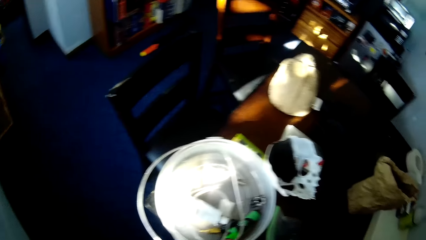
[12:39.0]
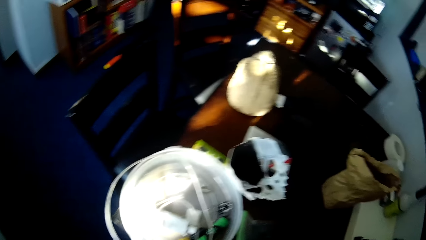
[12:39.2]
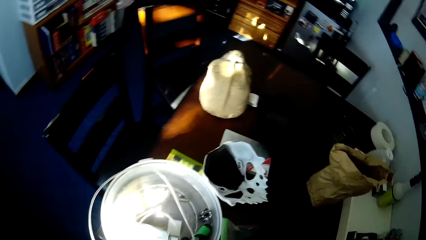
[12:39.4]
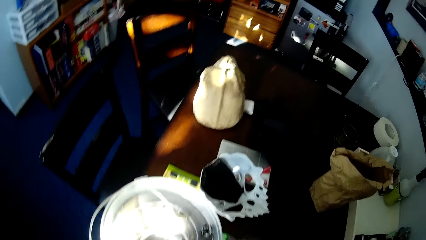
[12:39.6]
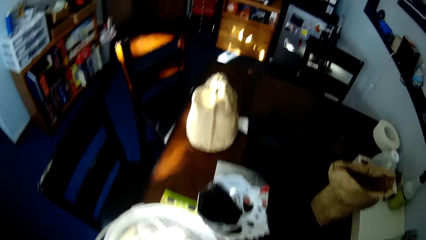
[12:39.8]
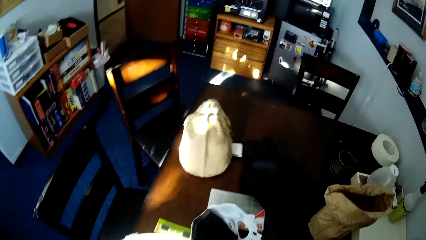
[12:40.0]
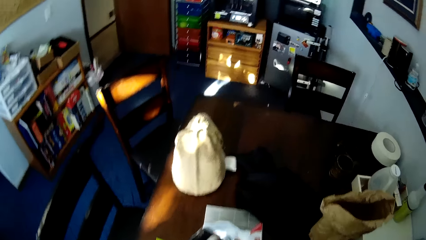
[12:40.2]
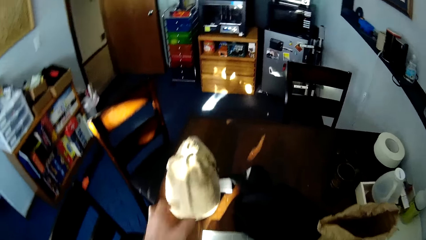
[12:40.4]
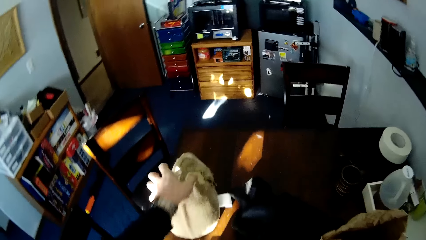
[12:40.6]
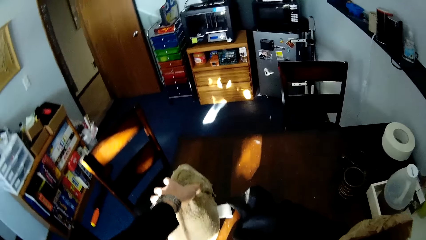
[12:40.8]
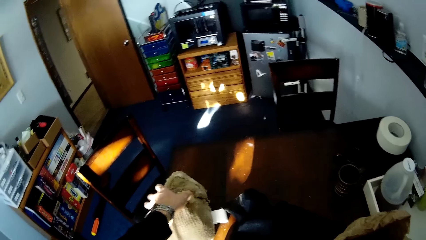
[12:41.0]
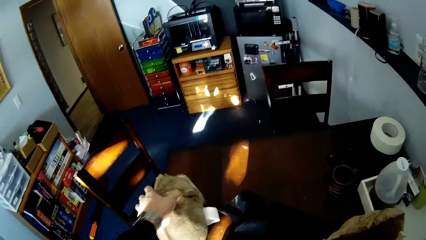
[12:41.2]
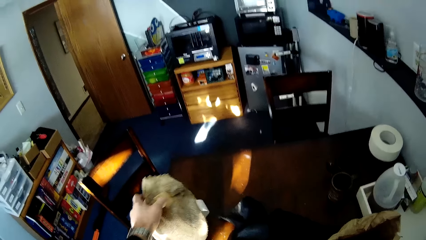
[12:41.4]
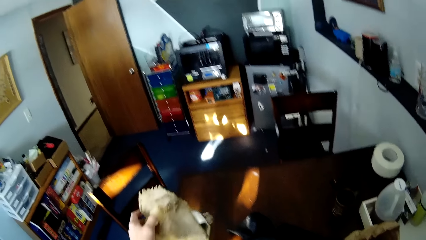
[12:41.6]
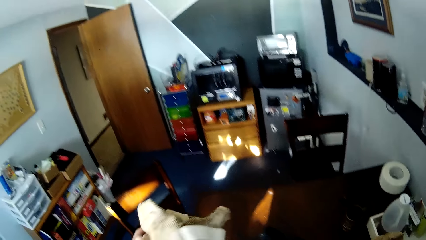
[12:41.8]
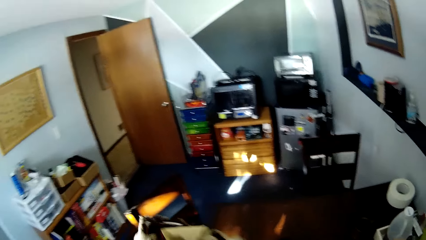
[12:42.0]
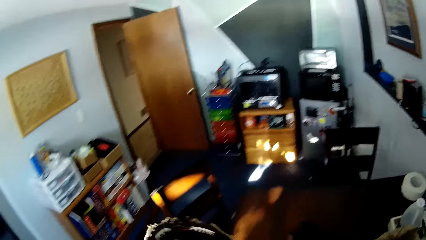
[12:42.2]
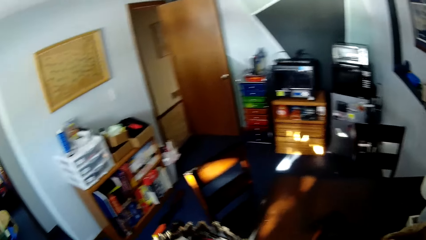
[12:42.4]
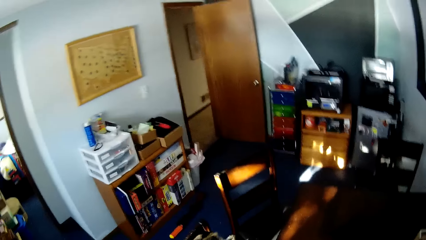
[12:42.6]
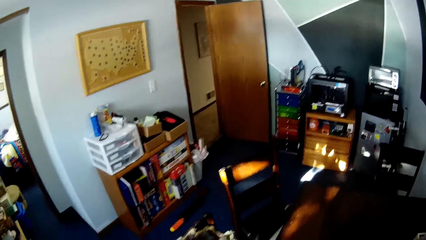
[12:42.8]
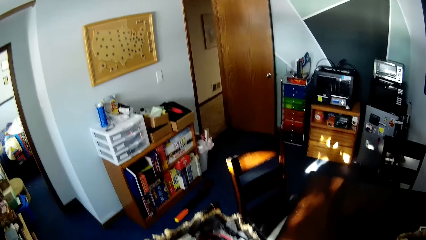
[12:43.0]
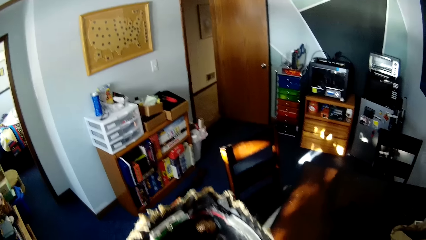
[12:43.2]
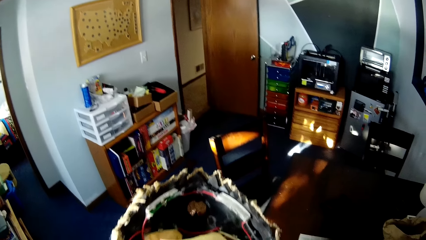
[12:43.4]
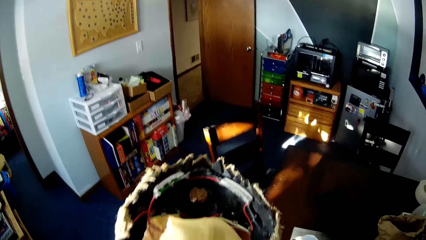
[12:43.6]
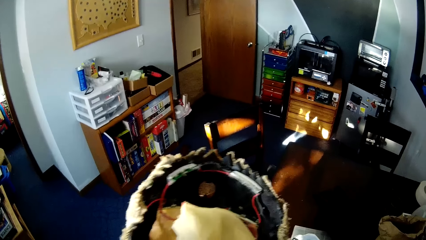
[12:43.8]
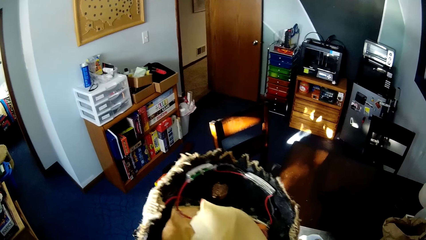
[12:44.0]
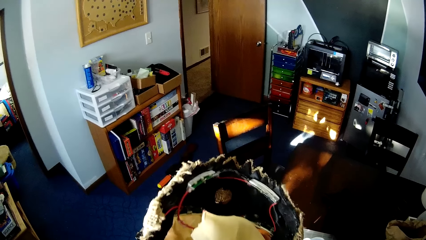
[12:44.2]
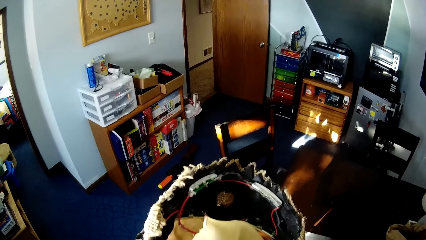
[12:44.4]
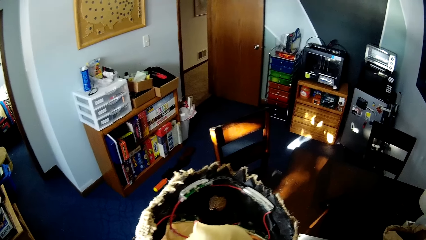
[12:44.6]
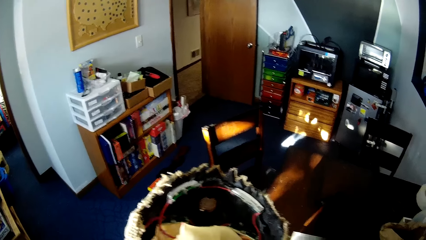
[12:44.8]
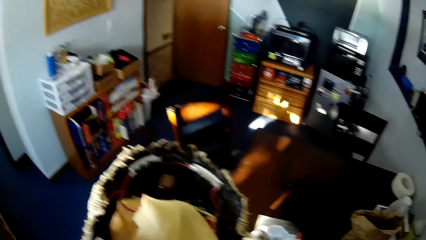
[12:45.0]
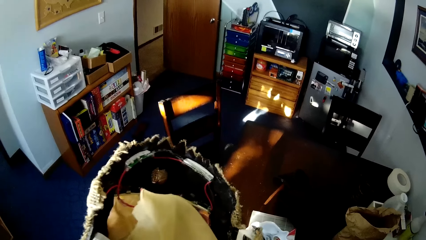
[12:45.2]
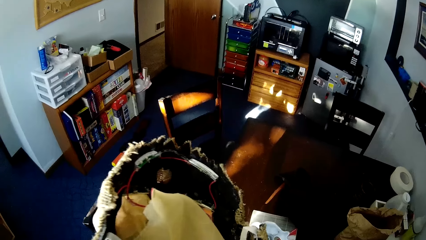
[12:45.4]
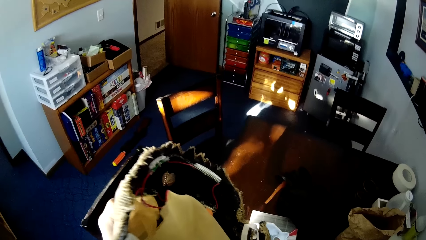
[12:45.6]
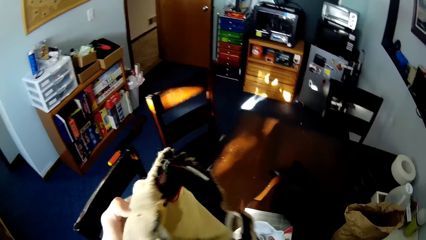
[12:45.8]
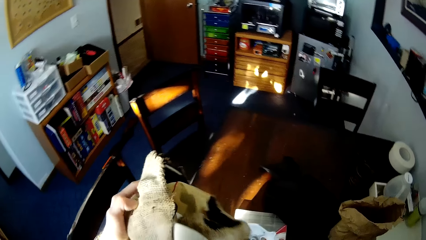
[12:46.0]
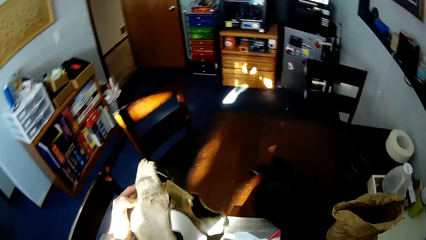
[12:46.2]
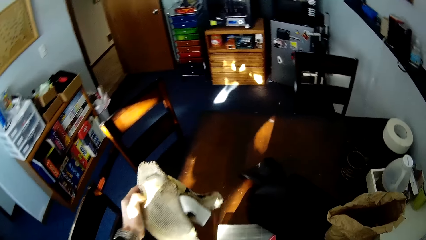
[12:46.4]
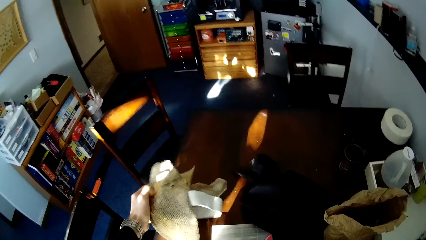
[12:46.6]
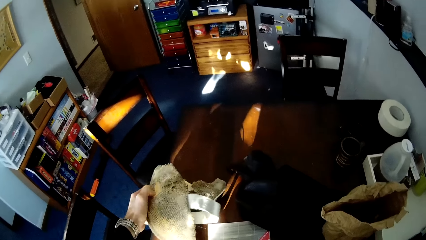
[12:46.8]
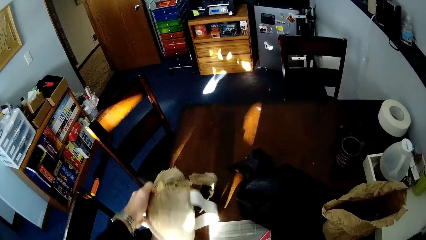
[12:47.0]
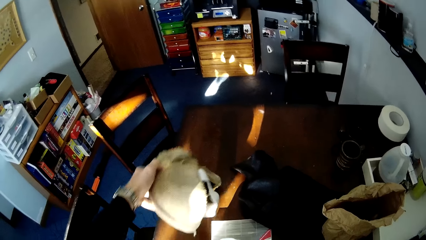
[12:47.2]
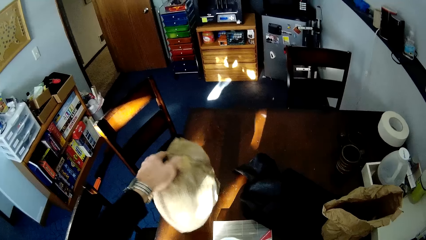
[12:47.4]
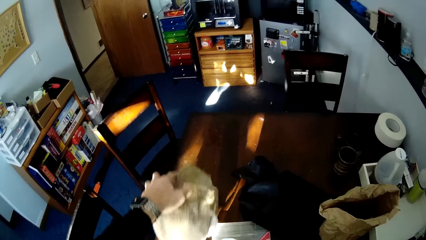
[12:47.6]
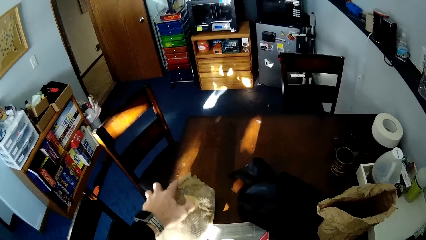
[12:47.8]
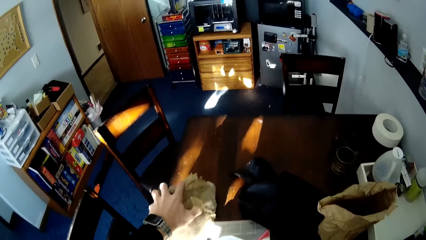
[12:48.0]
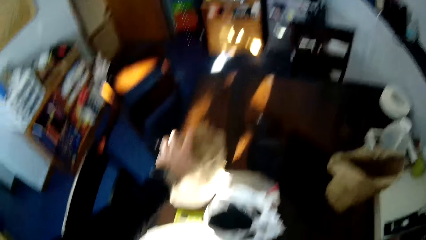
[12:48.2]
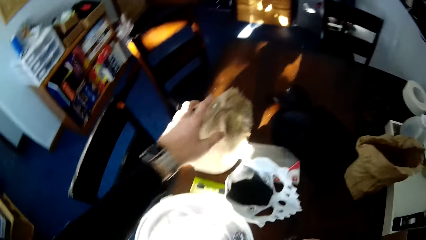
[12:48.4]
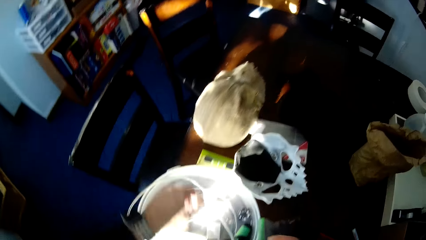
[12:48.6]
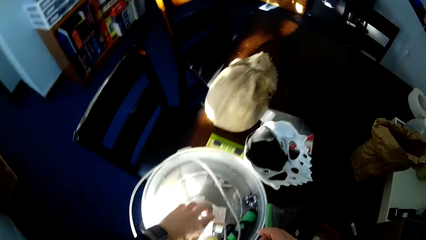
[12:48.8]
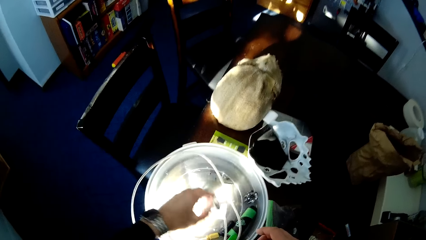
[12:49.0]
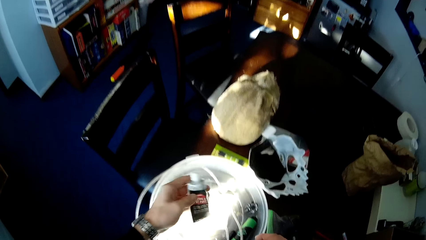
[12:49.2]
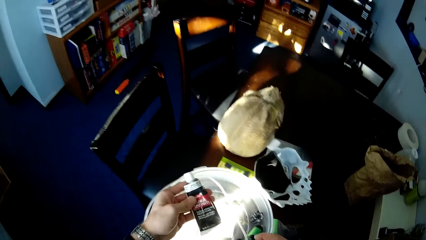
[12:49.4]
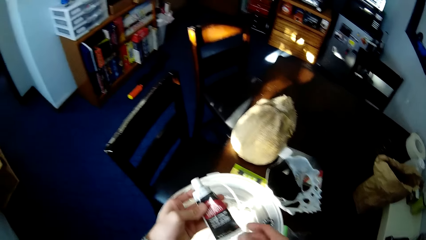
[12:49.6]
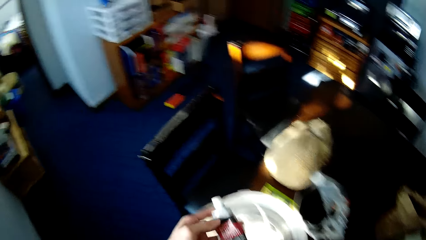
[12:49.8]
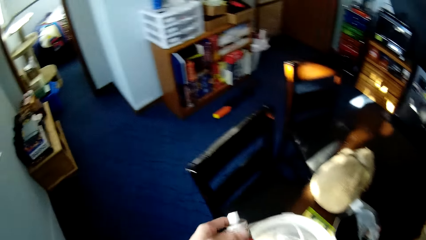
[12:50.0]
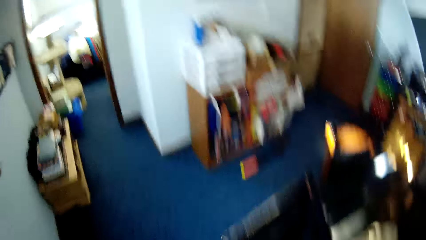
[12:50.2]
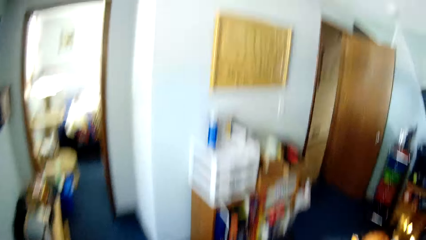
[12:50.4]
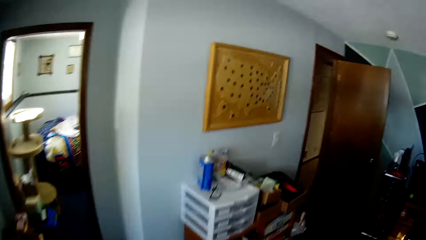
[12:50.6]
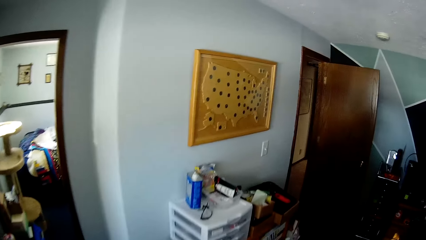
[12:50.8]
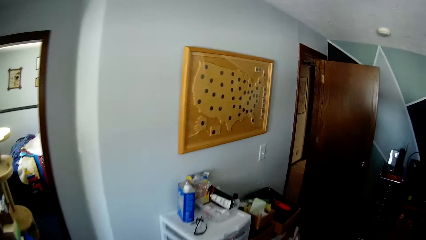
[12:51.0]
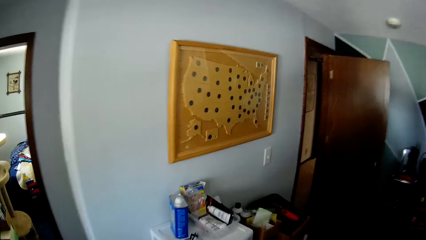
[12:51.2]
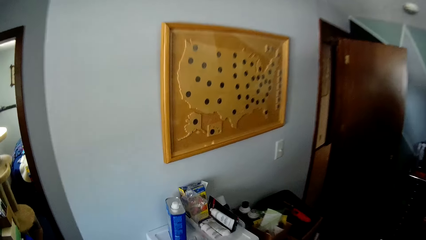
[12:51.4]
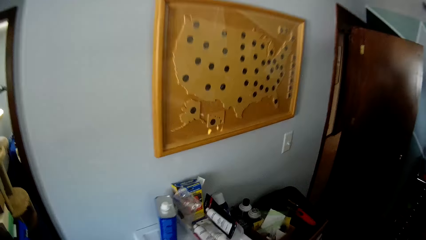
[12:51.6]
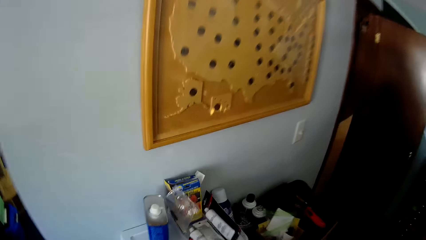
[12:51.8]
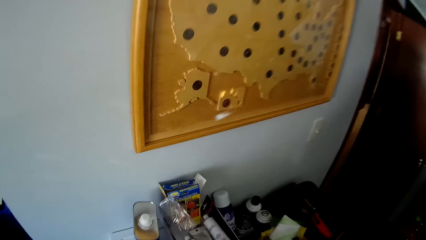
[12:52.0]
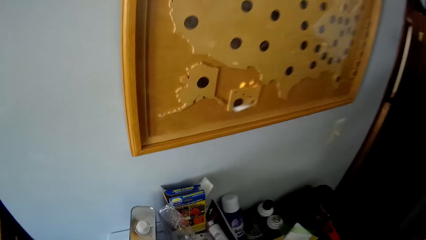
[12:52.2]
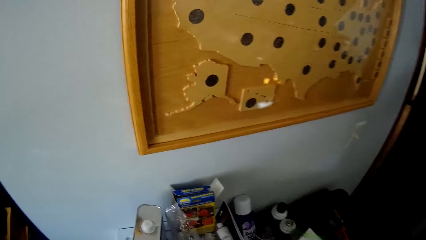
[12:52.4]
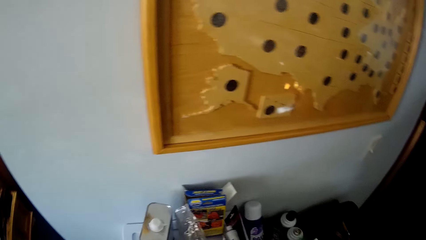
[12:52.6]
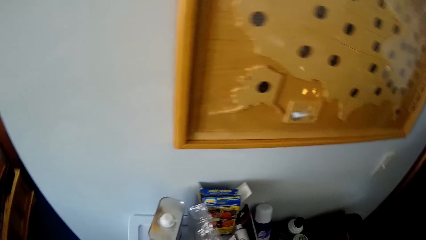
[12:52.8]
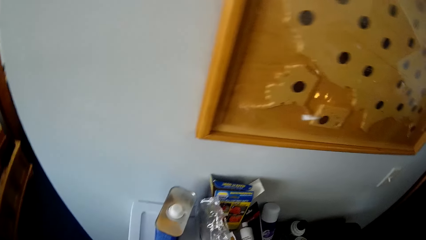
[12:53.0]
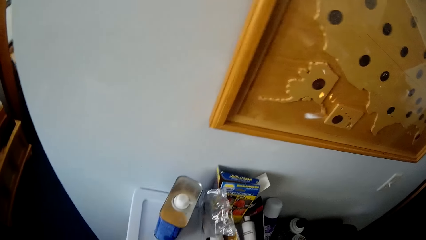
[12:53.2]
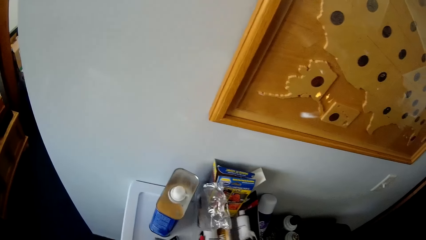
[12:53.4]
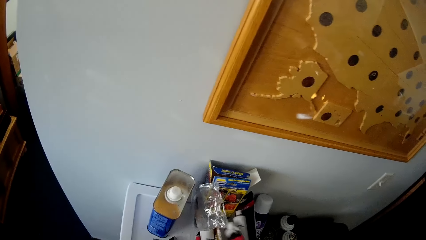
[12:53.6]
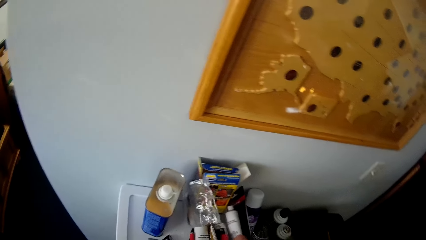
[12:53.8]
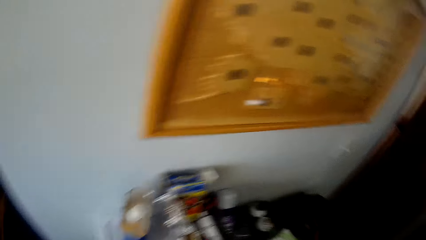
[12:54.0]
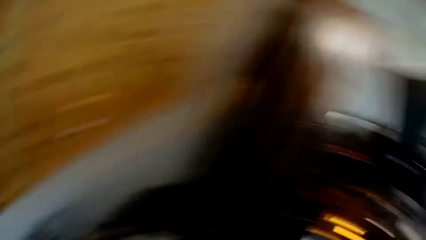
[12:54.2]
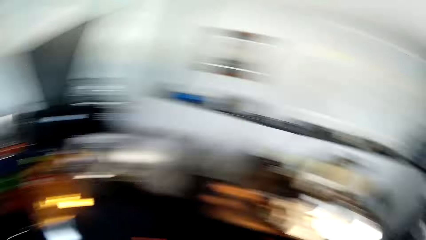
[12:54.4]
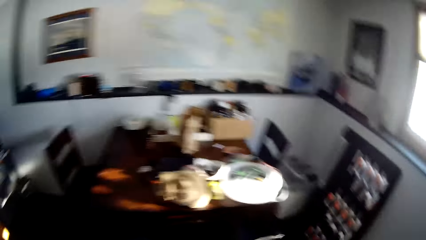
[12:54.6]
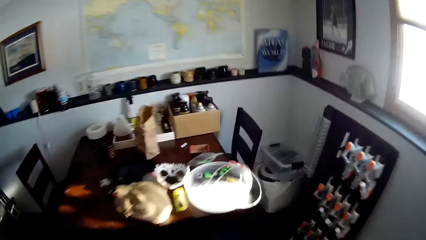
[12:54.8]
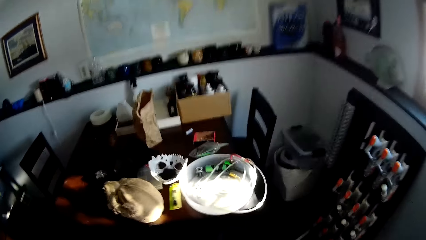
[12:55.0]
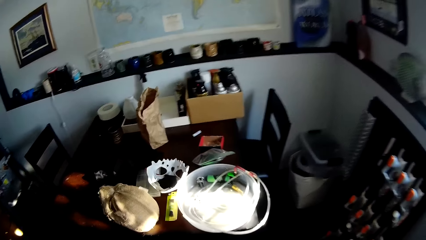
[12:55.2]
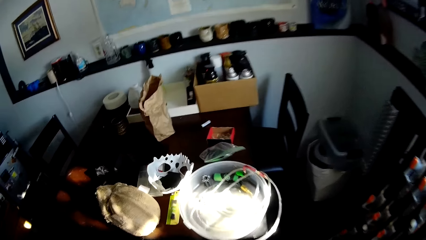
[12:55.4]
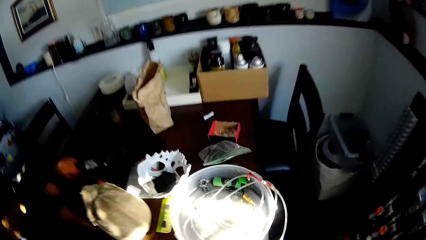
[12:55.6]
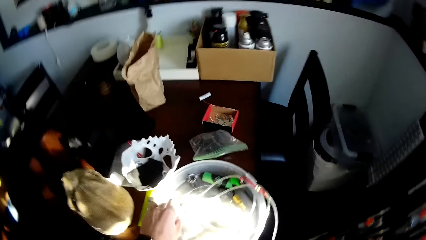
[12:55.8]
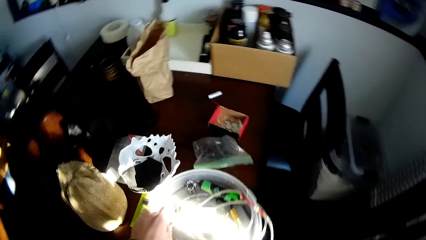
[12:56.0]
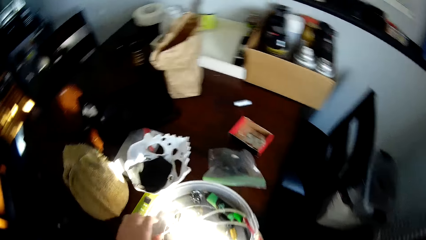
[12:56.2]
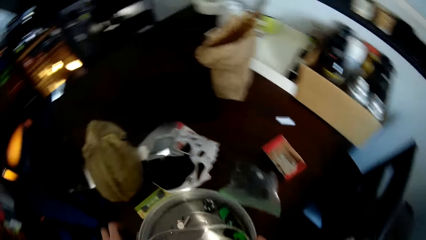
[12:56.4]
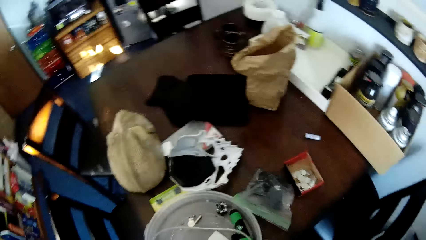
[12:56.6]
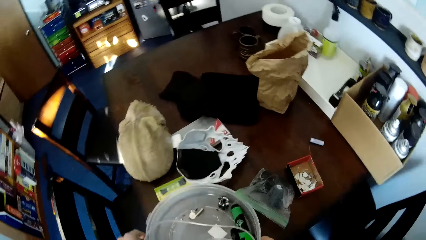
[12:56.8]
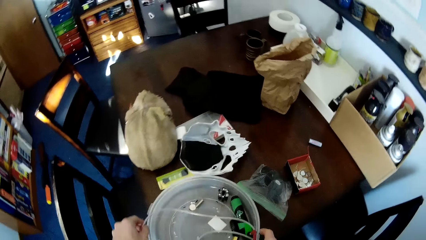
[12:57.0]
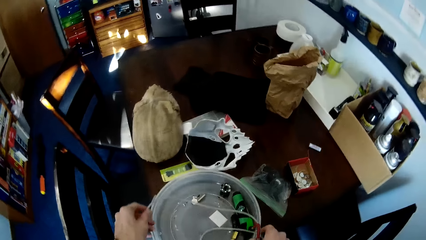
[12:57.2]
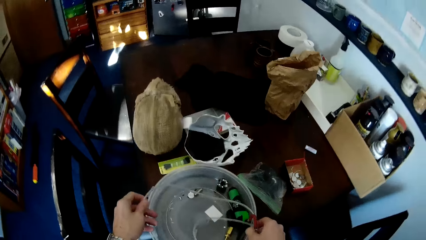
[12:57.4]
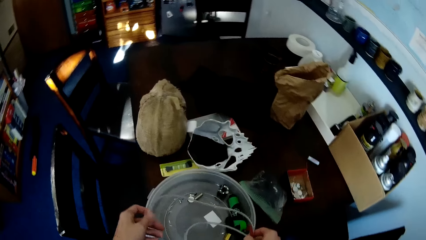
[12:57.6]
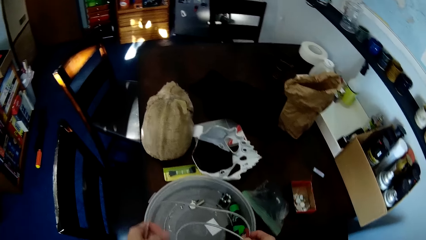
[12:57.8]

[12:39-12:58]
The camera wearer takes the mask from the table with the left hand. They drop the mask on the table. They take a tube from the white plastic lid. They walk around the house. They put something on the table. They walk around the house. They take a hose from the white plastic lid.
